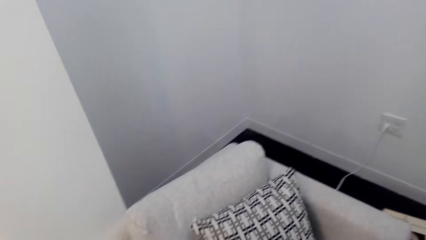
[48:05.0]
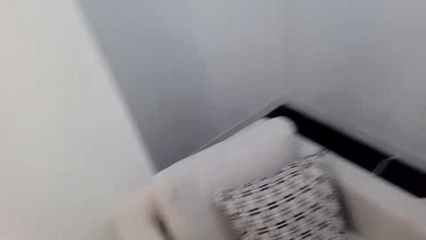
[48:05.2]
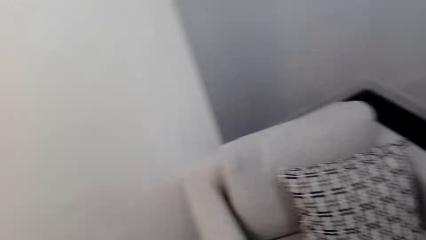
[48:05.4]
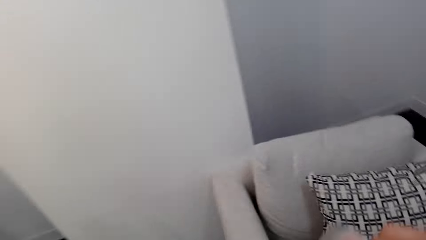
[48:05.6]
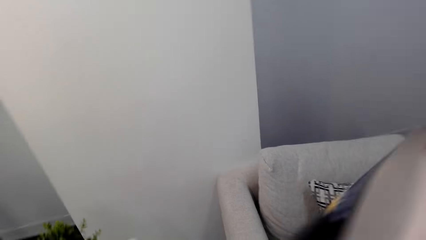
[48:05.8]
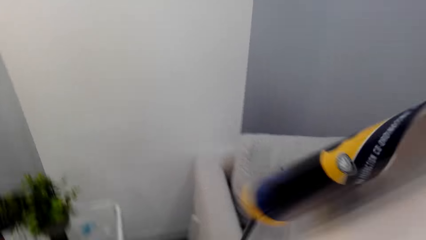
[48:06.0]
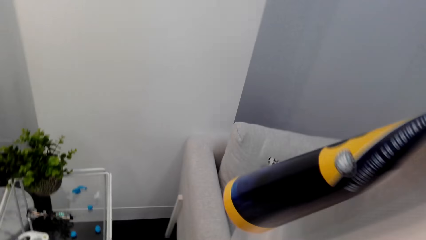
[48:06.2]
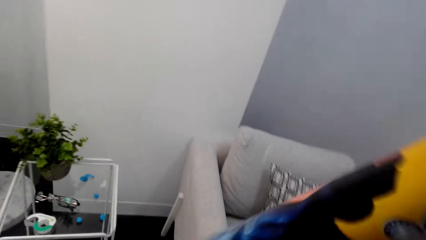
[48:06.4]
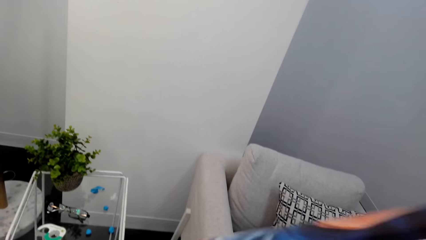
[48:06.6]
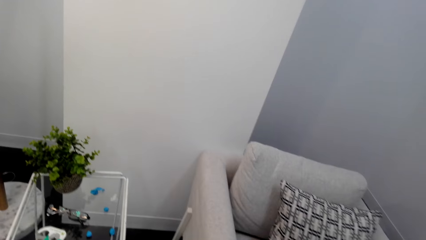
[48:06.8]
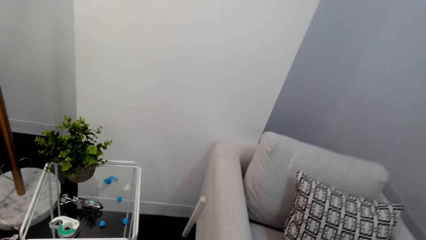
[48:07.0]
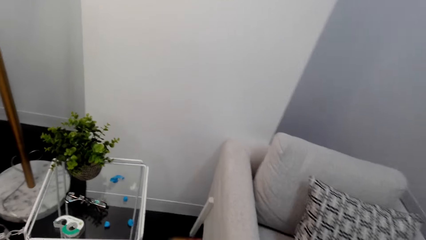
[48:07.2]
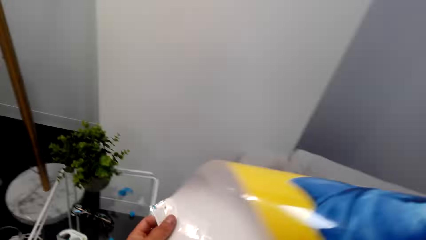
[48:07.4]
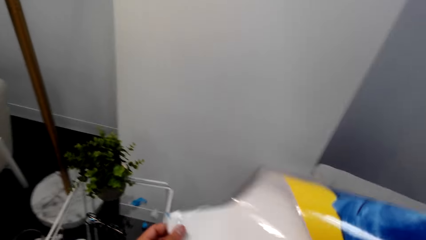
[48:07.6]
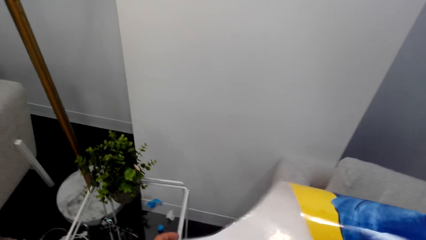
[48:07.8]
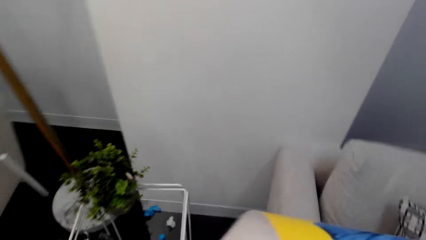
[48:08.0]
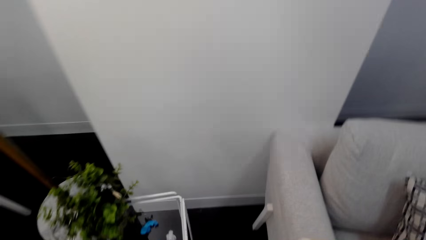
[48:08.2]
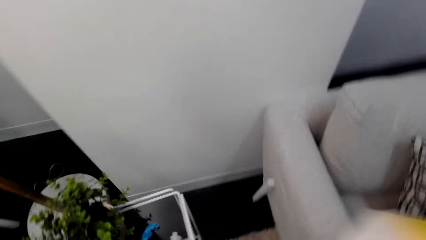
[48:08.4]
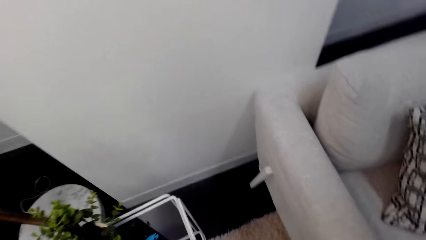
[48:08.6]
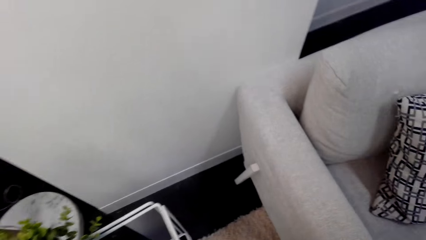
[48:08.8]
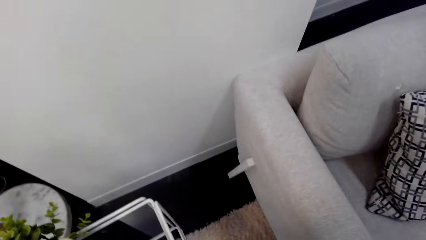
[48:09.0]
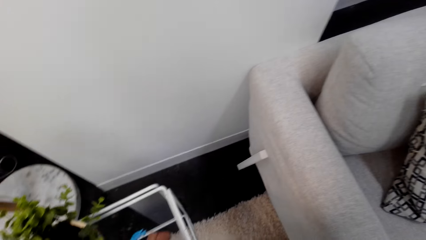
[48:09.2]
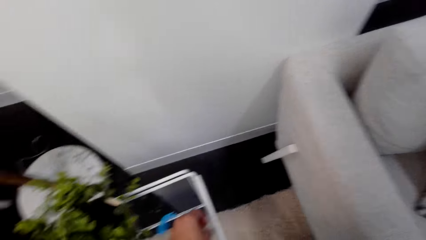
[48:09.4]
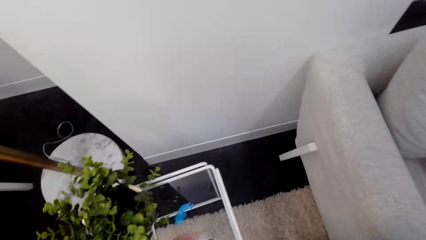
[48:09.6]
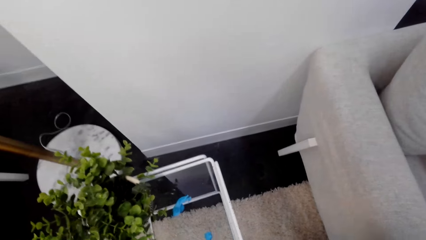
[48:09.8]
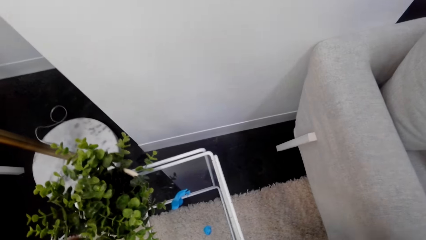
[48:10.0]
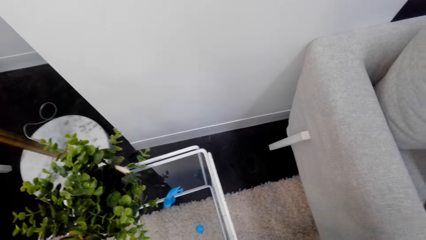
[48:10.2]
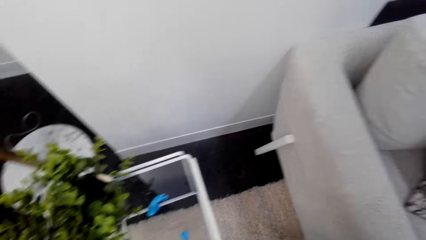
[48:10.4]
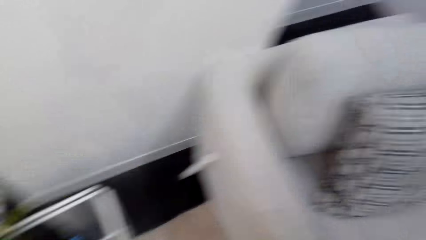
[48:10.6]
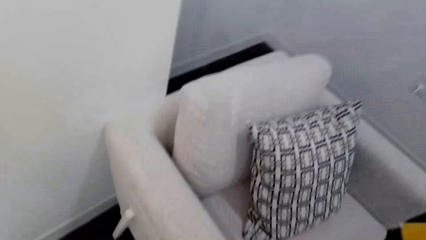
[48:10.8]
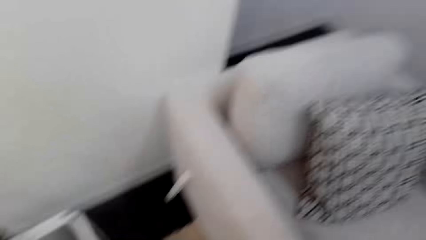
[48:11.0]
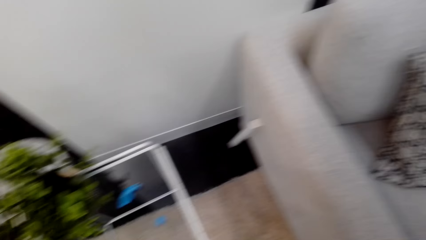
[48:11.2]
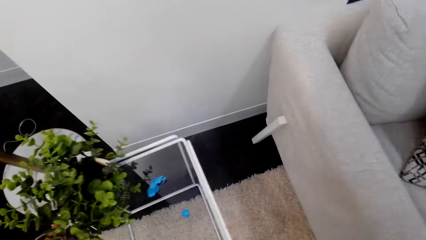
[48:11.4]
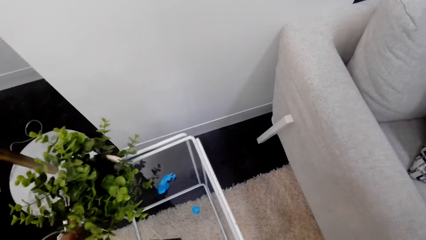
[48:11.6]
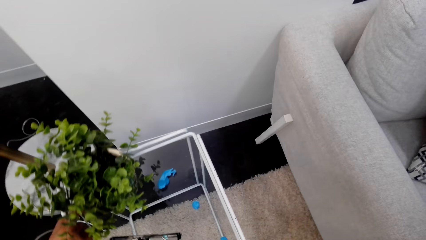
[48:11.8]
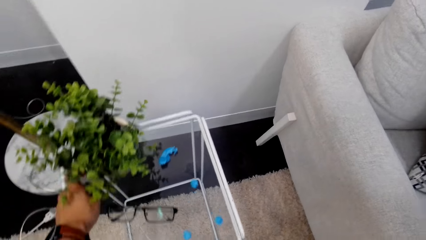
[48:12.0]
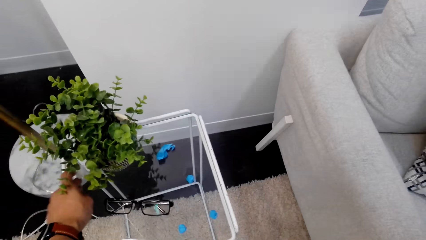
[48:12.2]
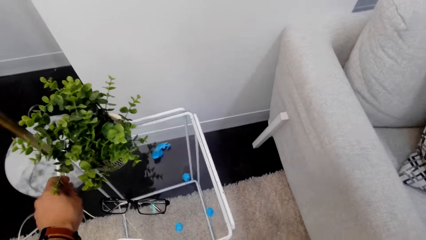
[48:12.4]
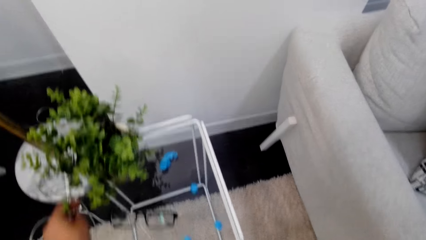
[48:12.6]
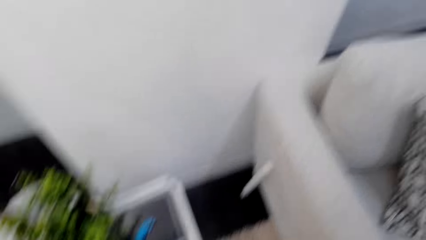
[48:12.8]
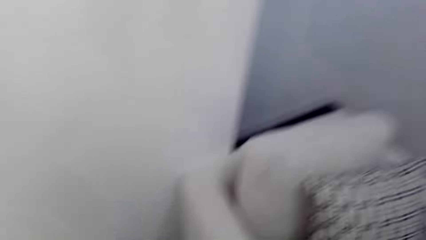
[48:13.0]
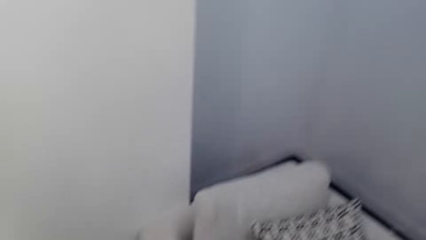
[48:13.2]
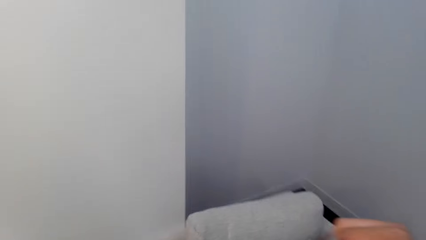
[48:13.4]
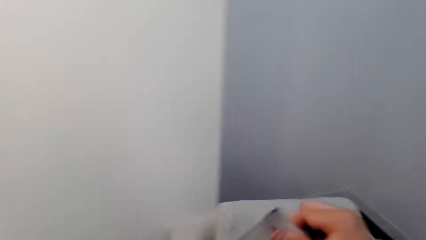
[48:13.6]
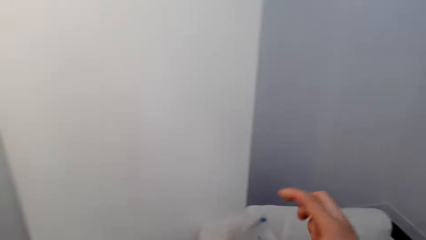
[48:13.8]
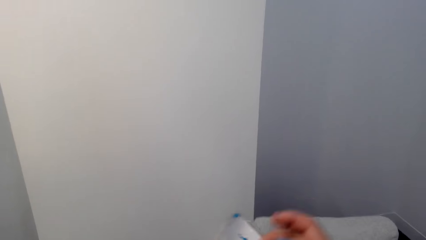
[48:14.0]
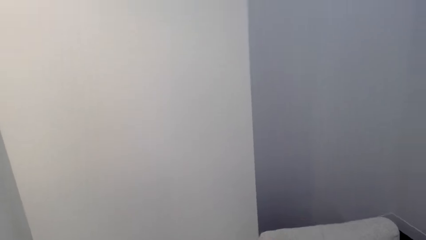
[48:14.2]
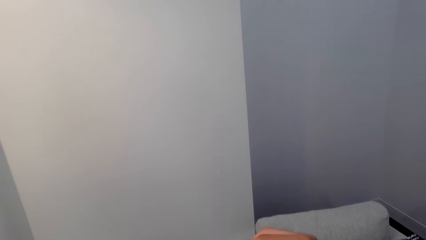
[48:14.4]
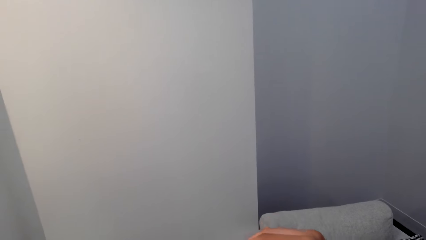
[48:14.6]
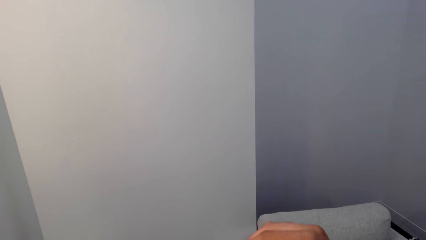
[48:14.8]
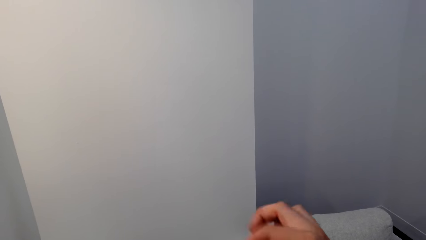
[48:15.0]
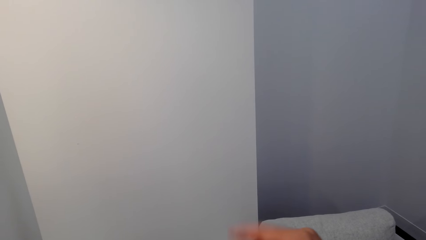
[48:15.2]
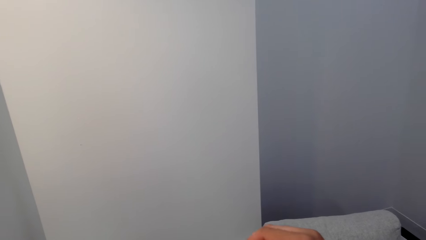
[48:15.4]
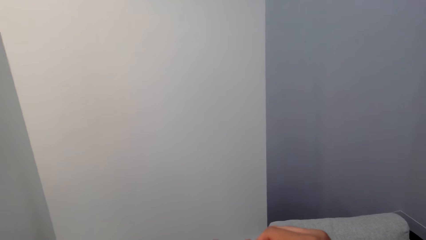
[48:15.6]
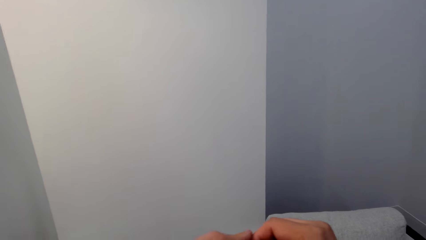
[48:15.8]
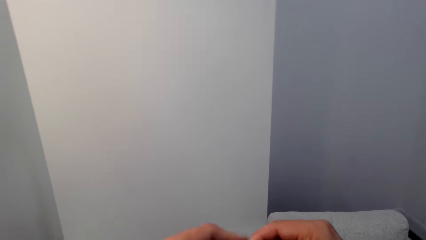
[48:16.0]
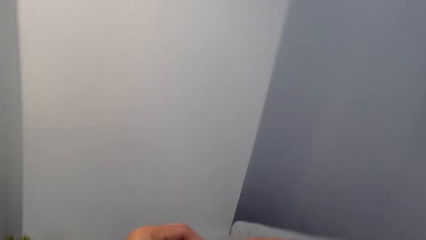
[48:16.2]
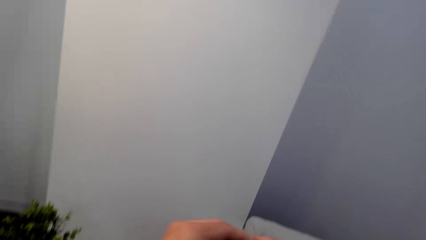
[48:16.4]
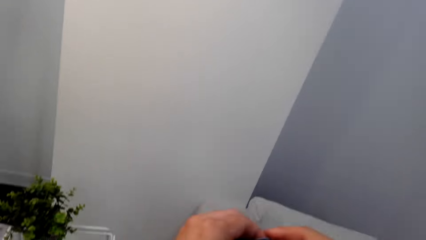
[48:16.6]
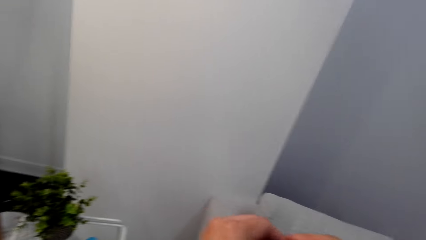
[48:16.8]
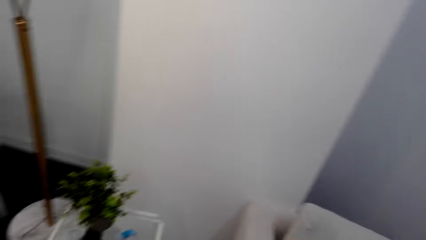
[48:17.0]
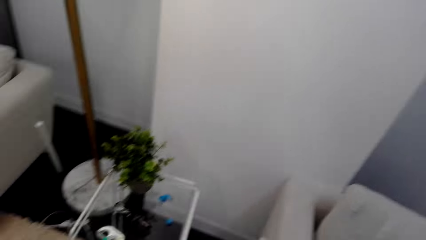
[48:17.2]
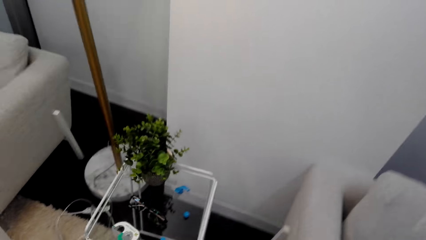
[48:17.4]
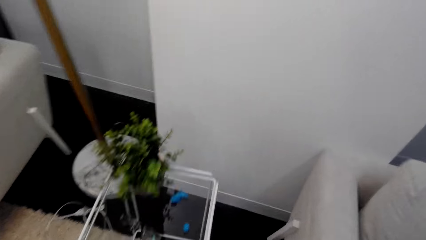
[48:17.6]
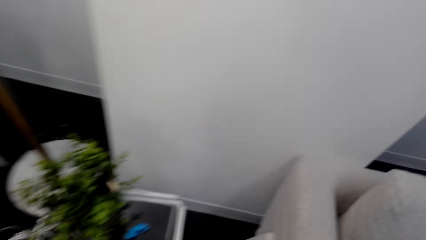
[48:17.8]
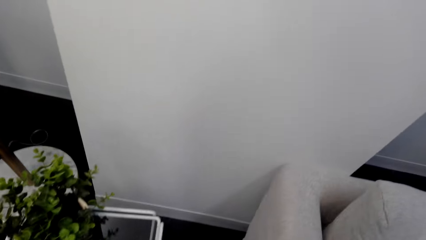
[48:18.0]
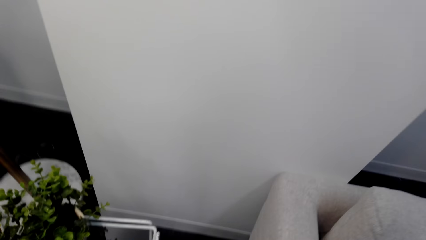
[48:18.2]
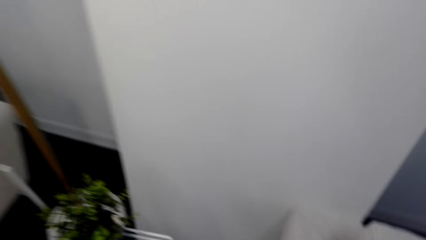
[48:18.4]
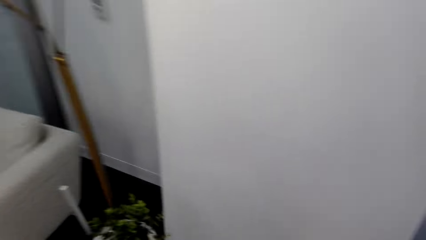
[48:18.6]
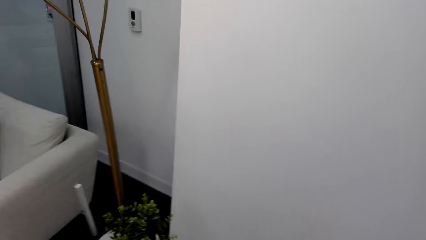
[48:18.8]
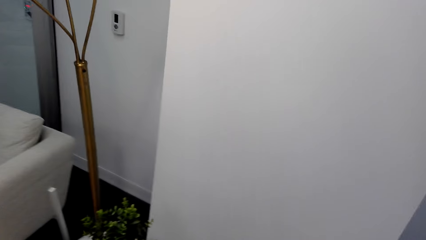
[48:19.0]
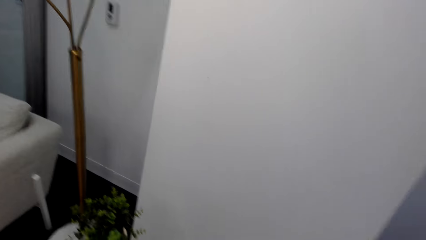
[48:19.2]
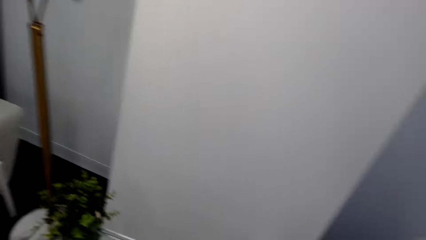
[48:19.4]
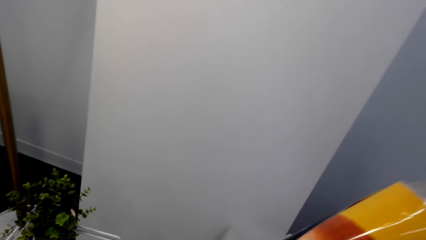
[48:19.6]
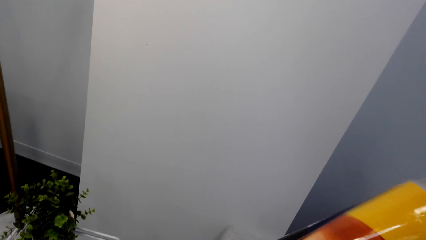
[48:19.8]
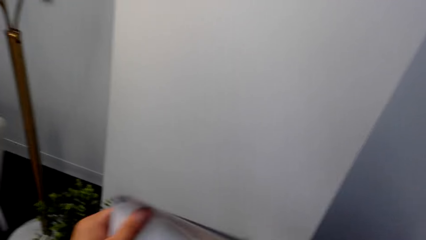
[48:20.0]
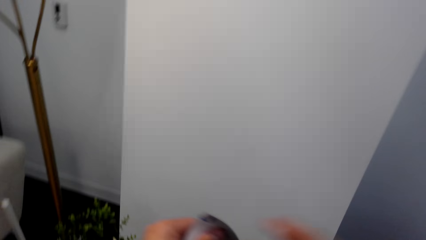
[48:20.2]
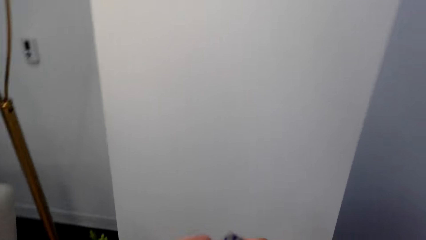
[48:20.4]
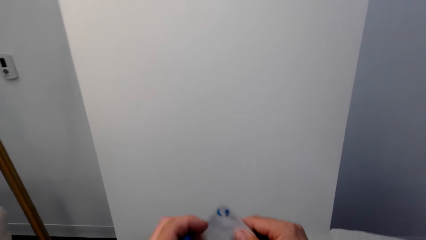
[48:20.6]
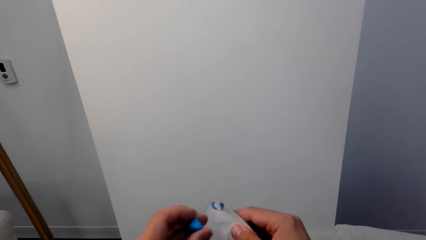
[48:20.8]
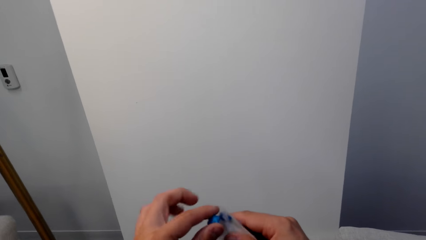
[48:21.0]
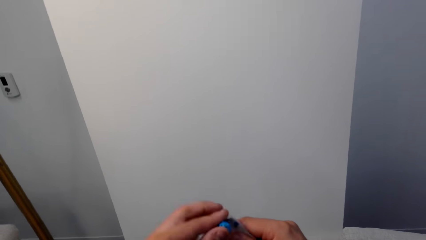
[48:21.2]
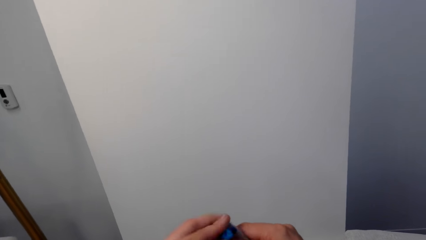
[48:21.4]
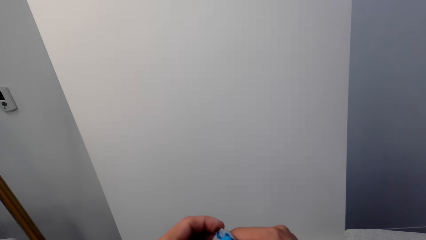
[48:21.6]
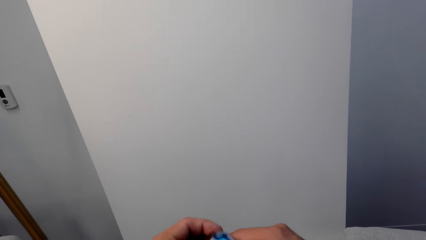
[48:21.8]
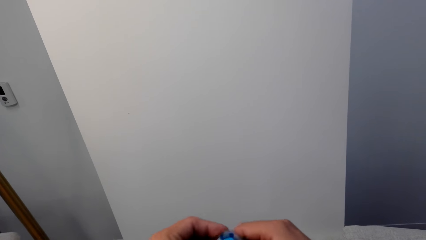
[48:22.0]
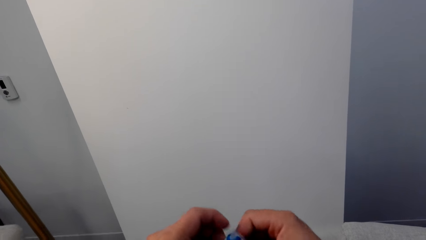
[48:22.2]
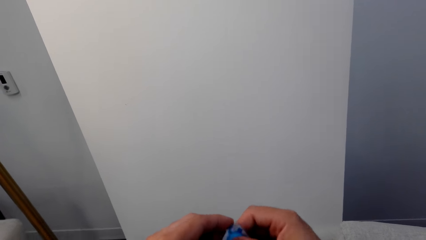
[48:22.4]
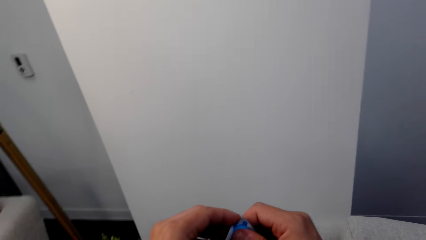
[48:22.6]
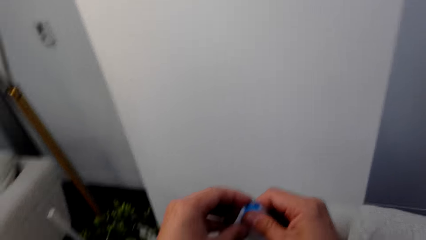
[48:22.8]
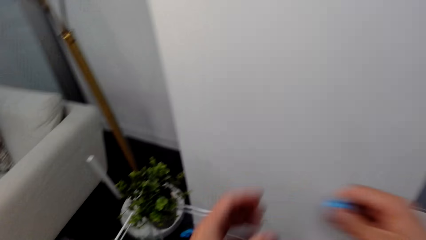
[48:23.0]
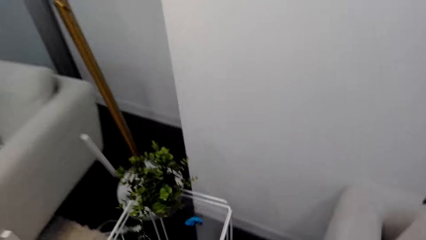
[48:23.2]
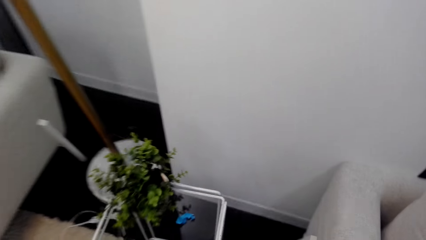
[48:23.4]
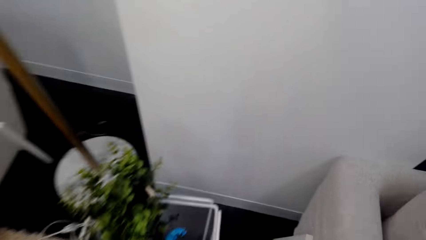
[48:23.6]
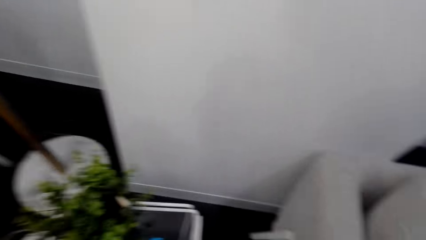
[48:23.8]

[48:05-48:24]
The camera wearer does something. They move a hand. They do something. They stick the rubber balls on the wallpaper.
